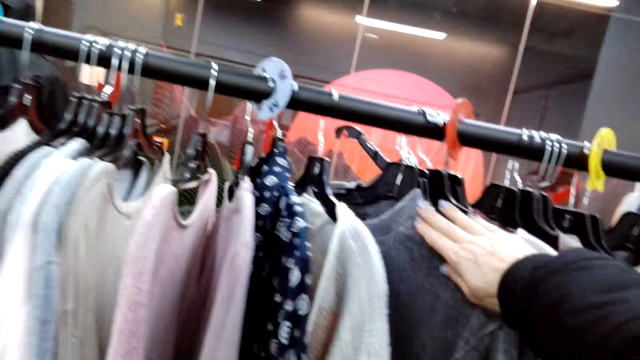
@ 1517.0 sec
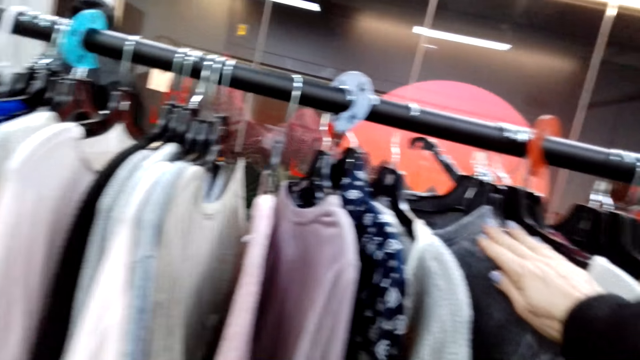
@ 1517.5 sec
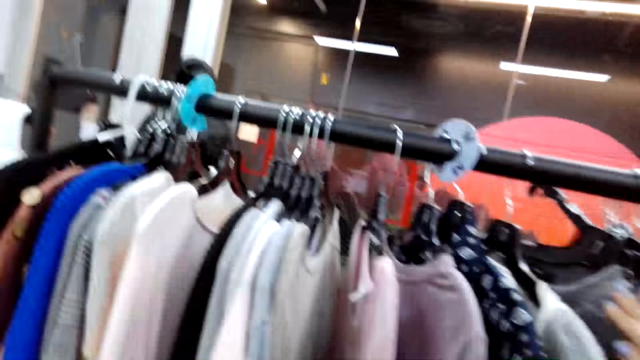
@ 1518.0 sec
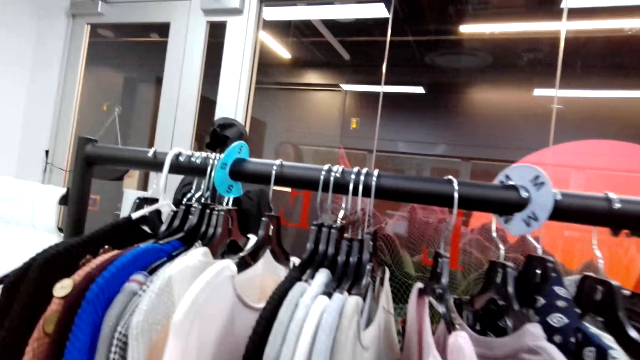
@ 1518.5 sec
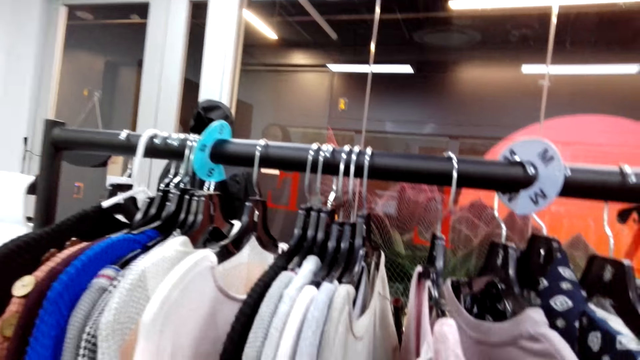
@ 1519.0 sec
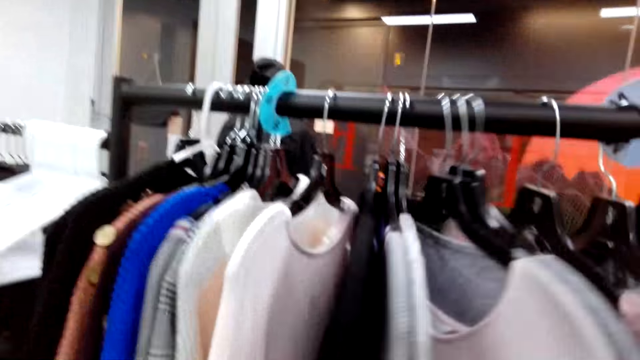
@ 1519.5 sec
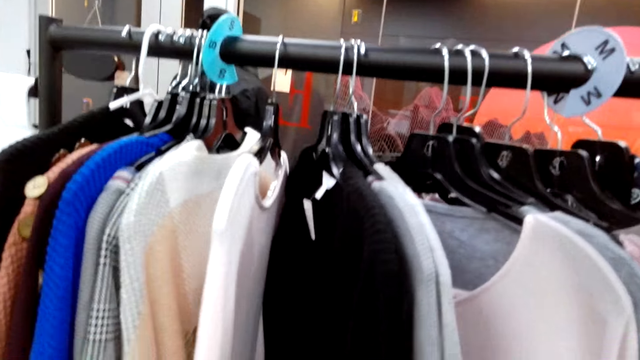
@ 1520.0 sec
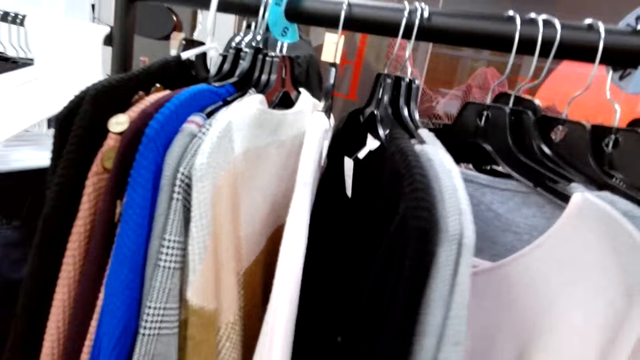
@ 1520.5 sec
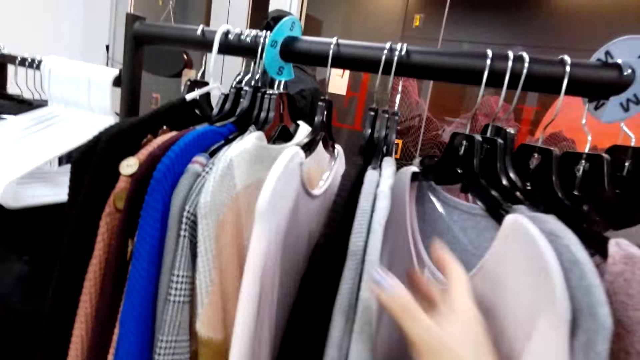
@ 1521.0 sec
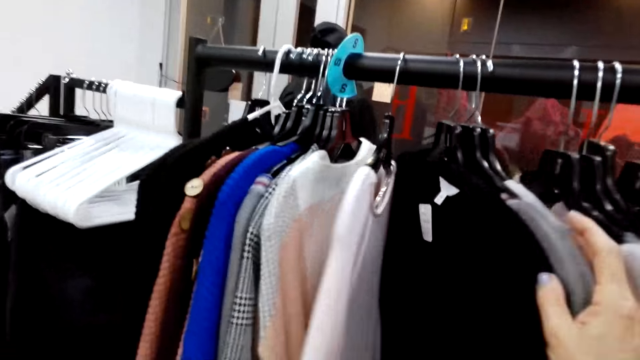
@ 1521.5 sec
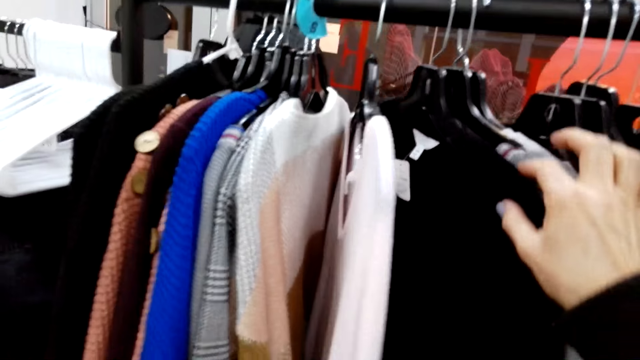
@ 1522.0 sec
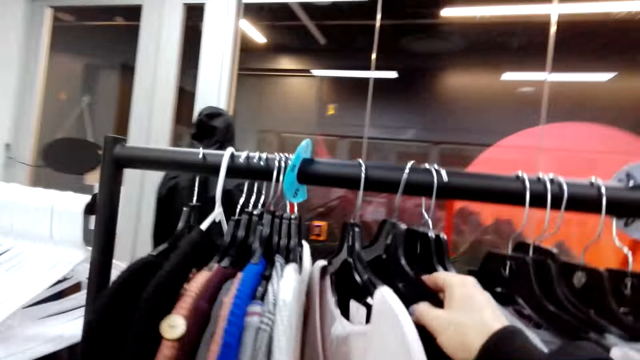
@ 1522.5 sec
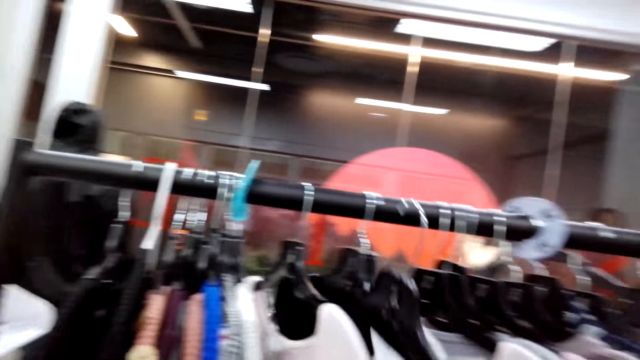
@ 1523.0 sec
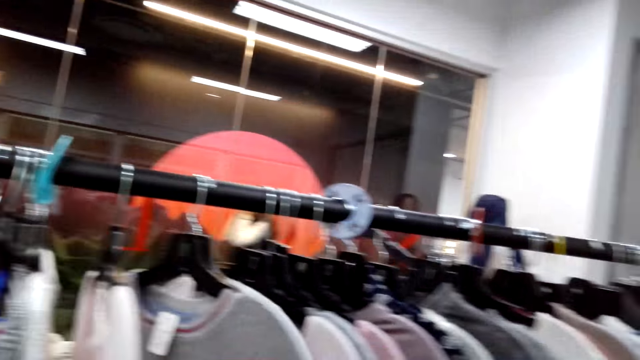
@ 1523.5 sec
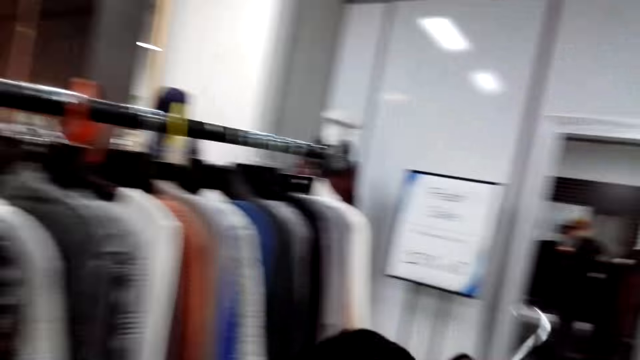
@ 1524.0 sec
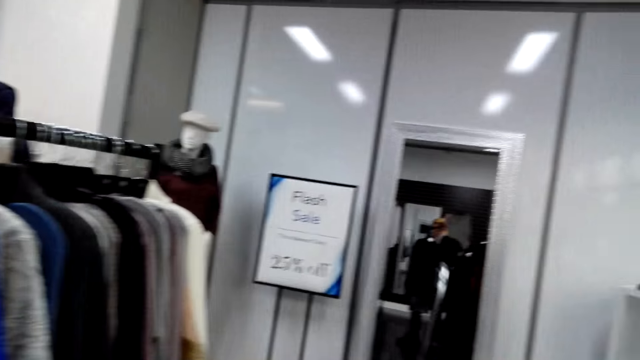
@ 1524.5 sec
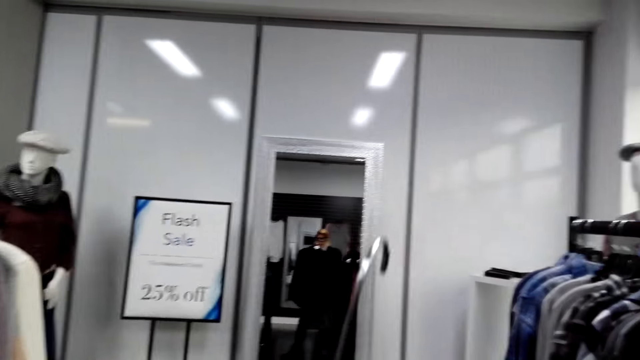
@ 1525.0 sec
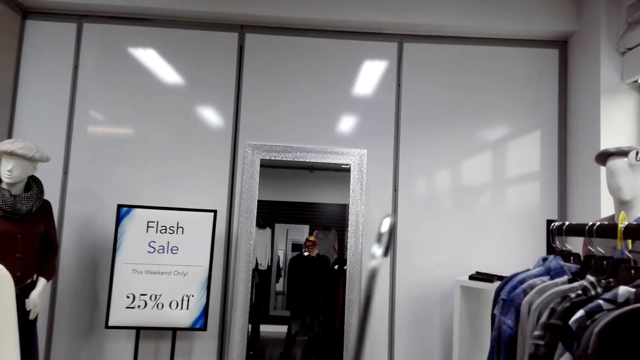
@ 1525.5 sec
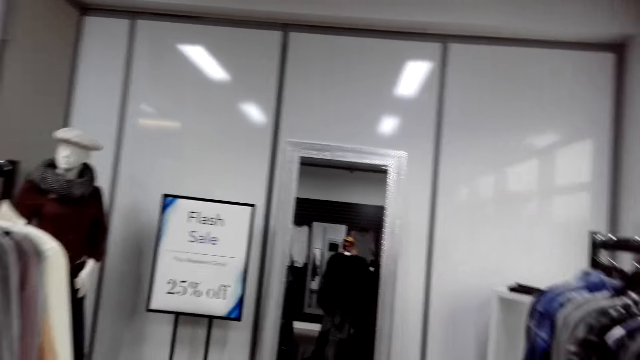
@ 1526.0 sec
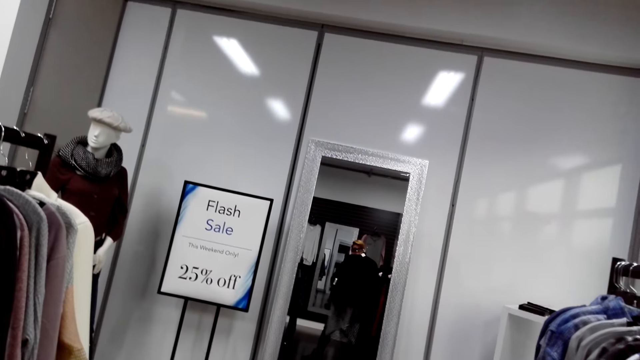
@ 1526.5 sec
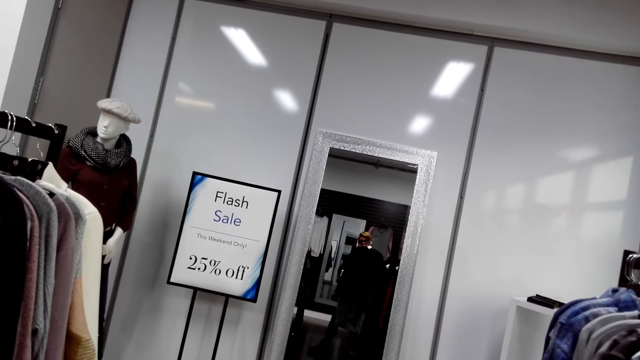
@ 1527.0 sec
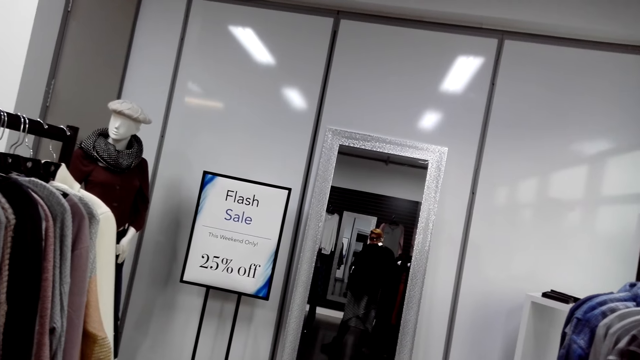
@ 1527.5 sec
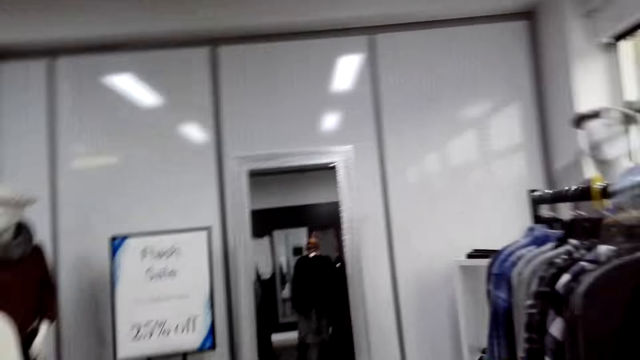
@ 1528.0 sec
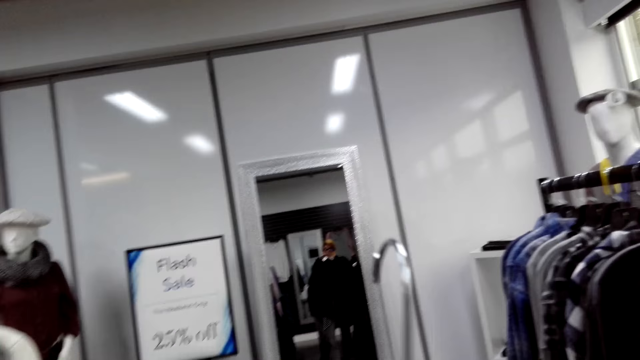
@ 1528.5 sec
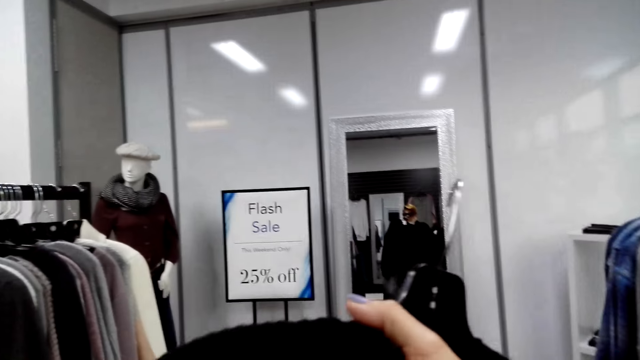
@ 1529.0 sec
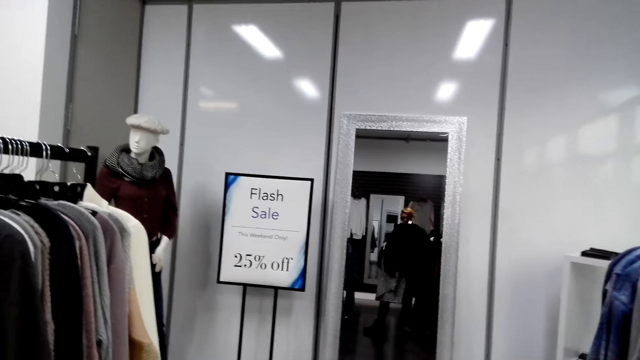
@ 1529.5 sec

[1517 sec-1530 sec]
The camera wearer picks up the cloth on the metal hanger. They stand on the floor. They look at the cloth on the mirror.

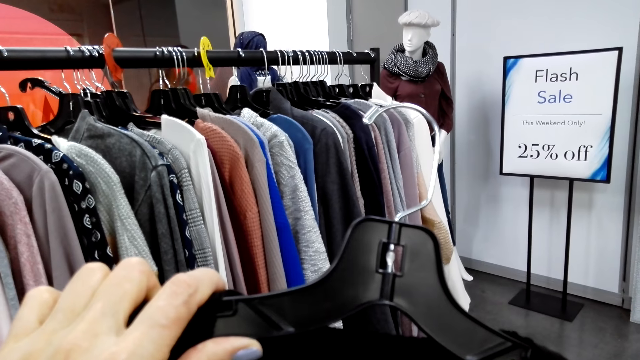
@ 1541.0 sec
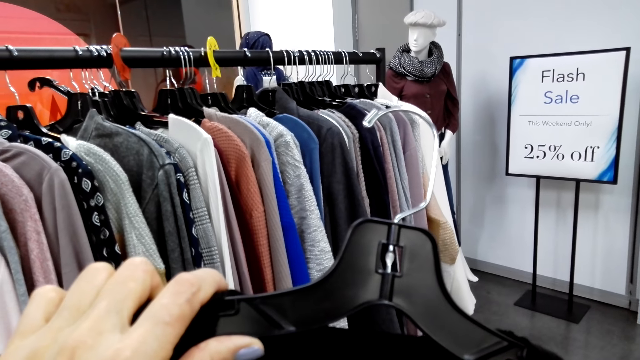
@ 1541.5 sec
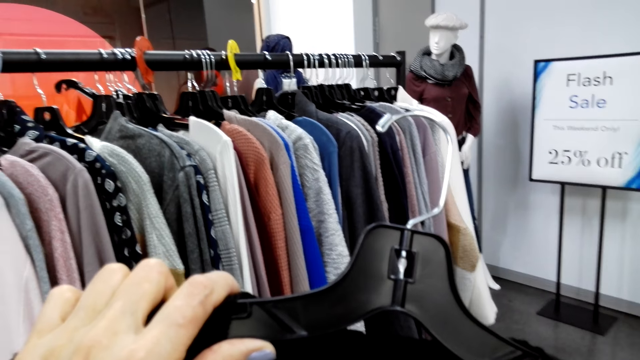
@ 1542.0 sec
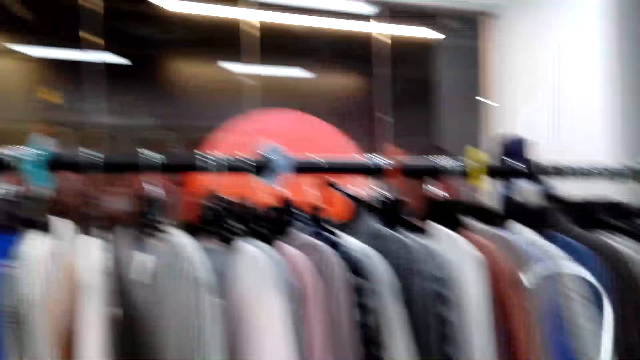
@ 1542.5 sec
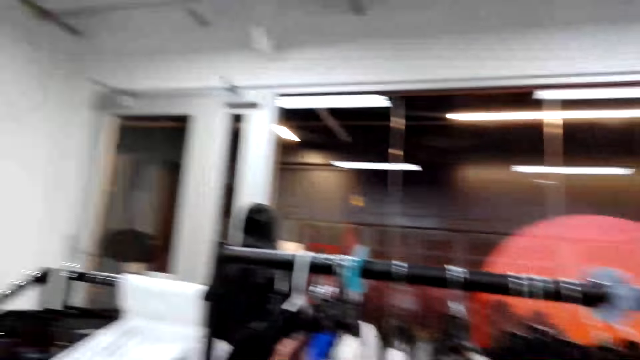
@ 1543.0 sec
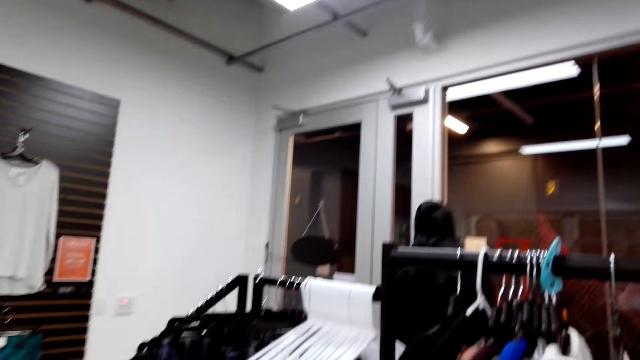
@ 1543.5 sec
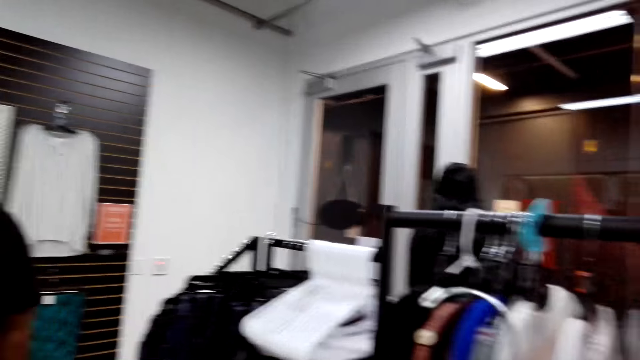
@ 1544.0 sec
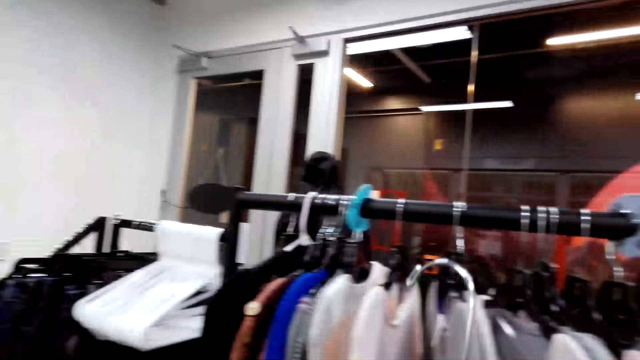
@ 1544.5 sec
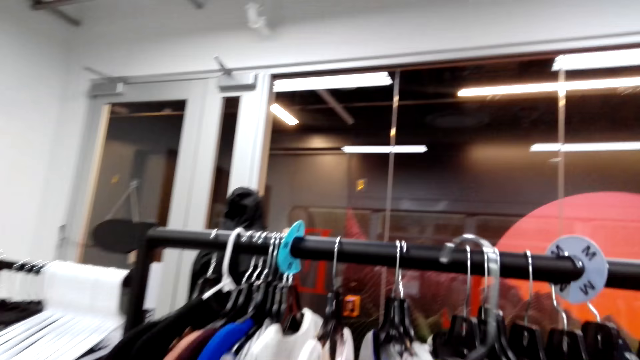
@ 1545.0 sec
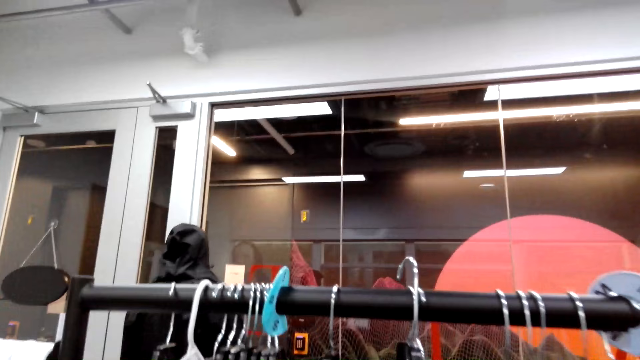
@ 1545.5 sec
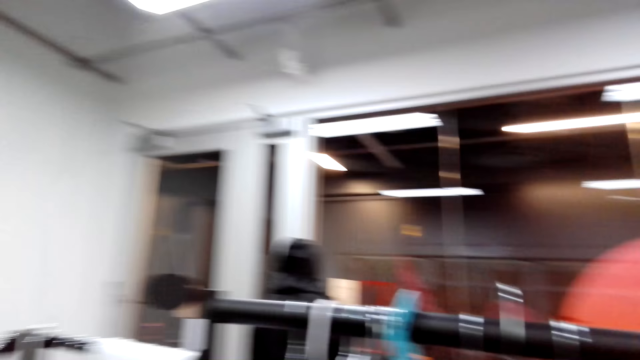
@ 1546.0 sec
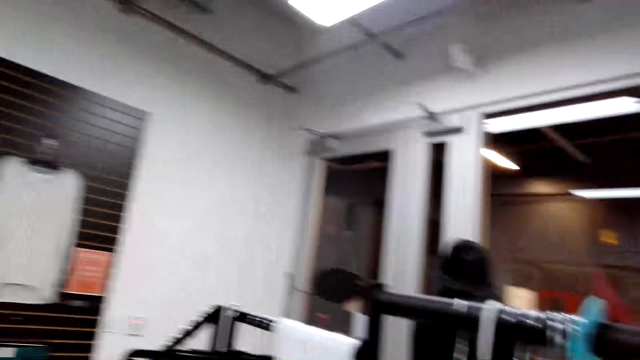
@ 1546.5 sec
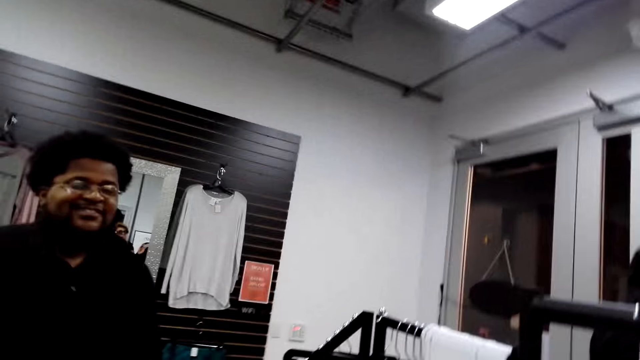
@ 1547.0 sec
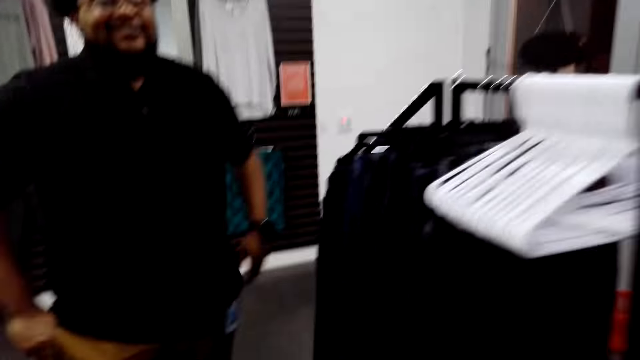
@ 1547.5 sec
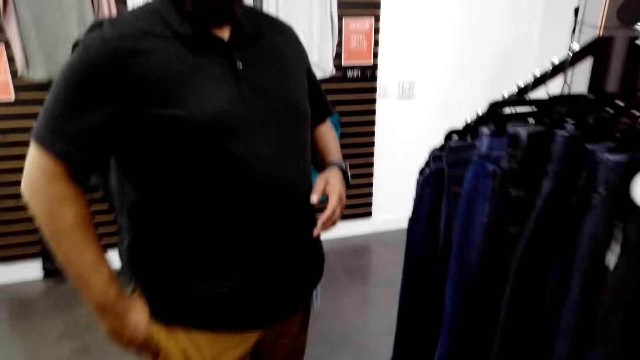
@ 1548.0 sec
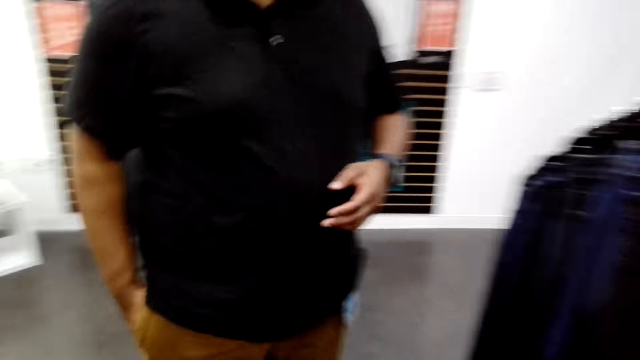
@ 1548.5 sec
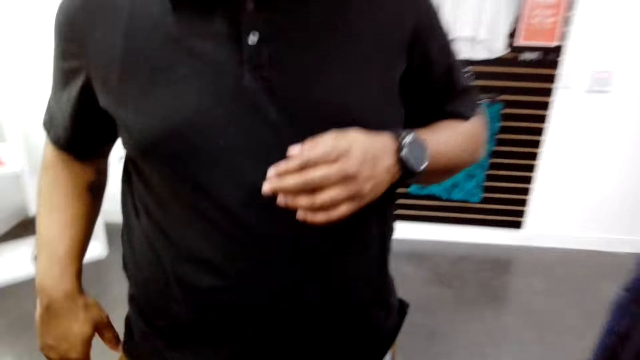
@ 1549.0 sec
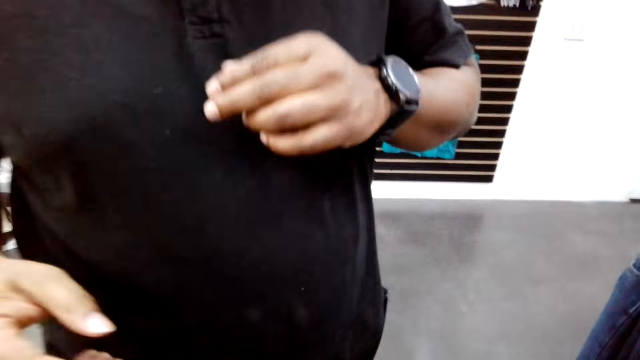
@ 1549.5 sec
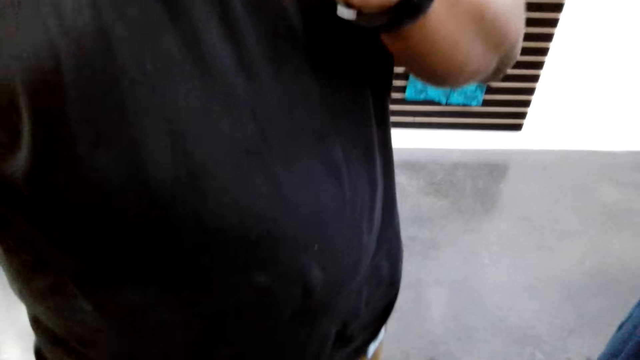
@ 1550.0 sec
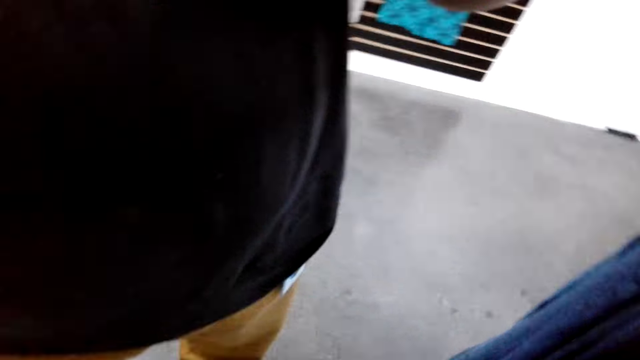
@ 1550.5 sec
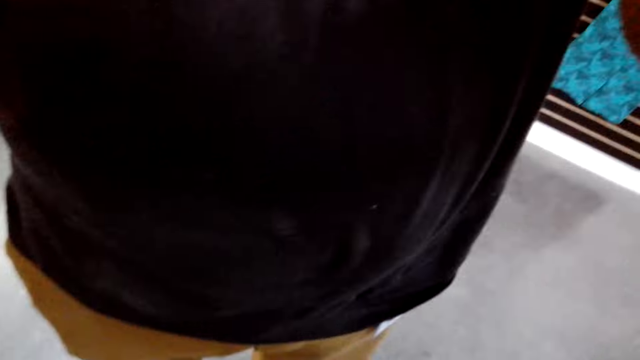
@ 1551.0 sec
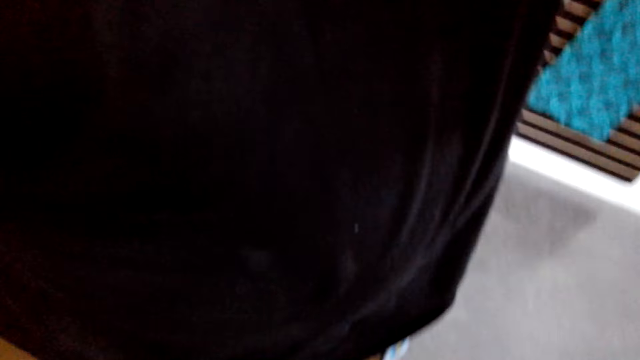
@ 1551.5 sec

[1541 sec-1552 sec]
The camera wearer puts the cloth back on the hanger rod. A man stands on the floor. The camera wearer gives the man the camera. The man picks up the camera from the camera wearer.
